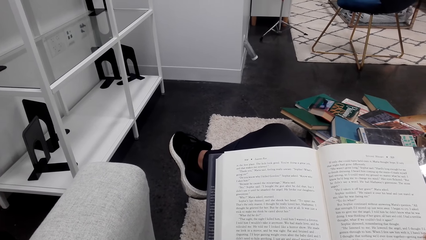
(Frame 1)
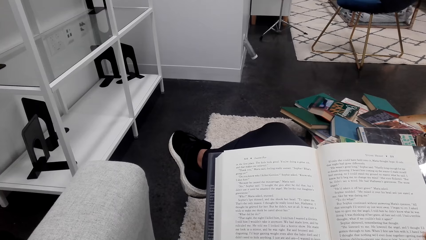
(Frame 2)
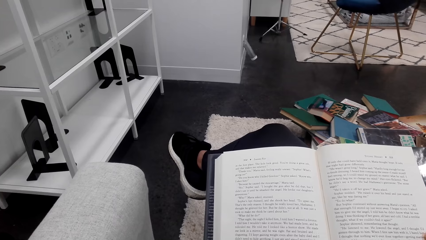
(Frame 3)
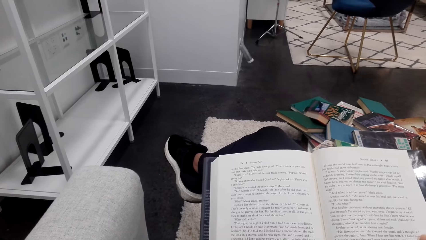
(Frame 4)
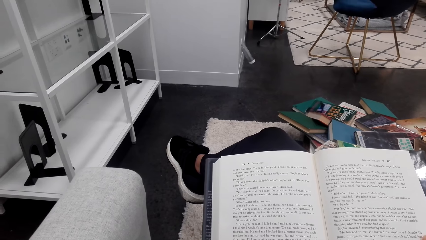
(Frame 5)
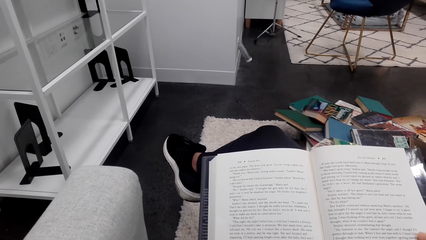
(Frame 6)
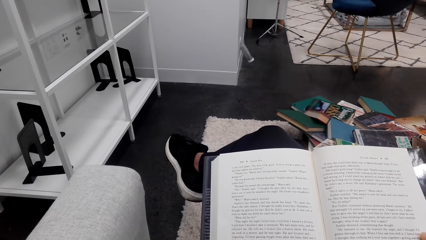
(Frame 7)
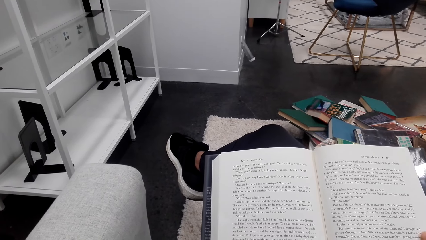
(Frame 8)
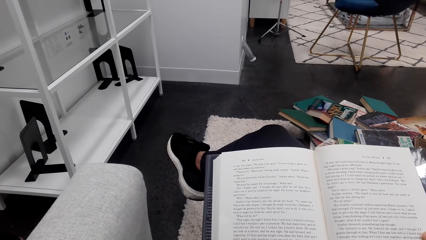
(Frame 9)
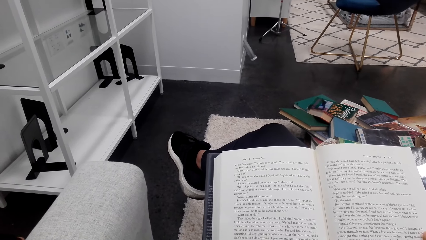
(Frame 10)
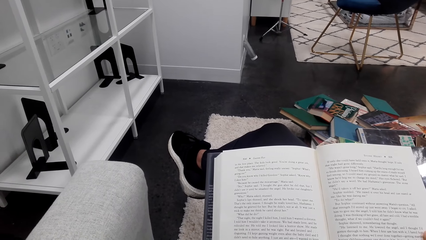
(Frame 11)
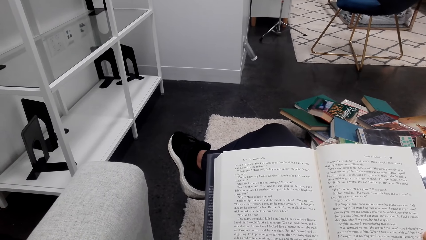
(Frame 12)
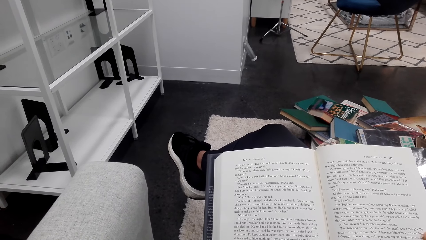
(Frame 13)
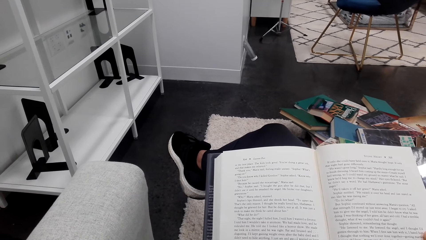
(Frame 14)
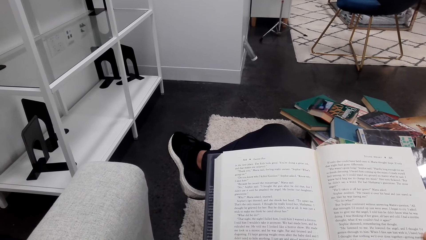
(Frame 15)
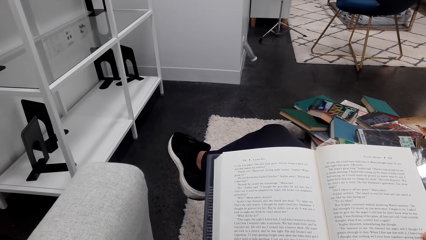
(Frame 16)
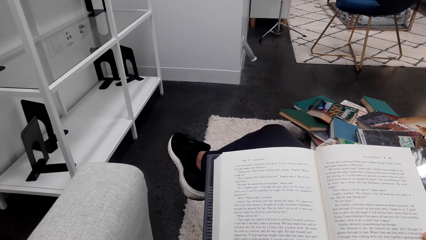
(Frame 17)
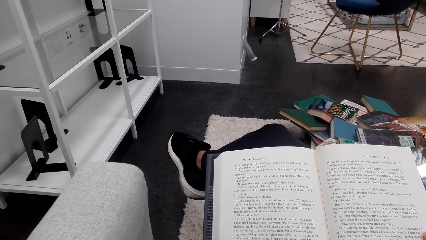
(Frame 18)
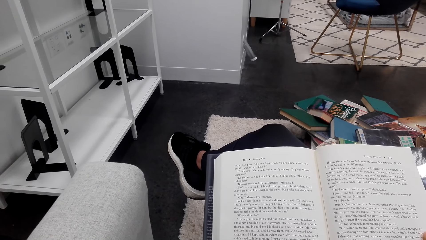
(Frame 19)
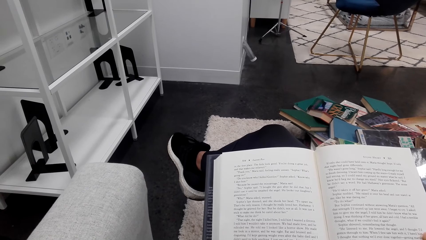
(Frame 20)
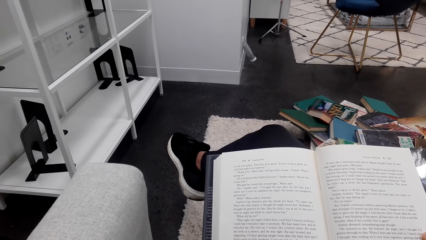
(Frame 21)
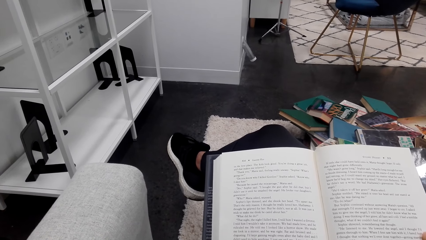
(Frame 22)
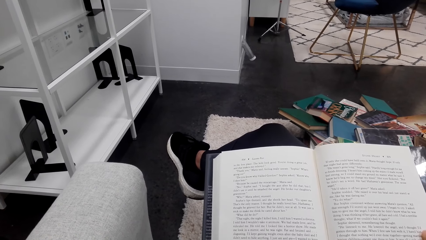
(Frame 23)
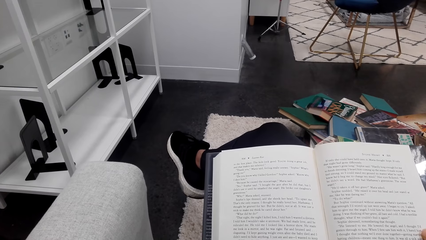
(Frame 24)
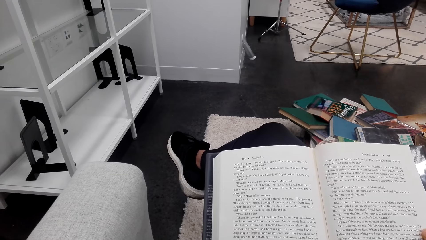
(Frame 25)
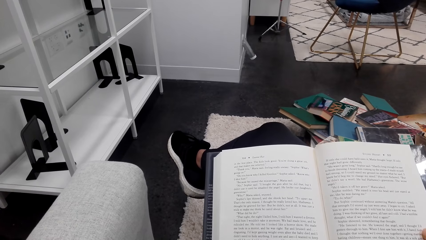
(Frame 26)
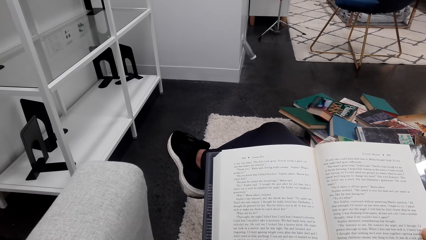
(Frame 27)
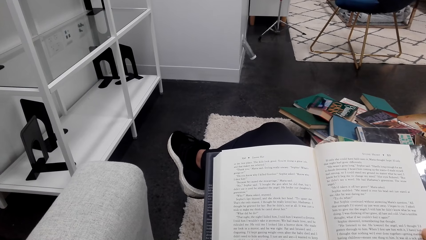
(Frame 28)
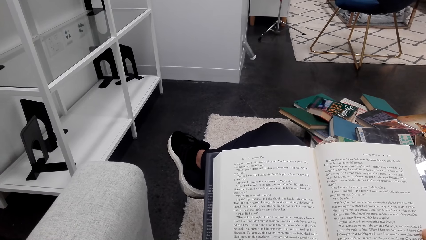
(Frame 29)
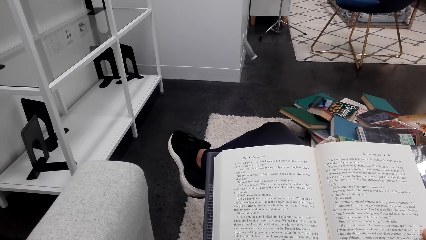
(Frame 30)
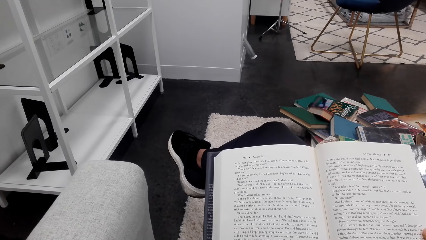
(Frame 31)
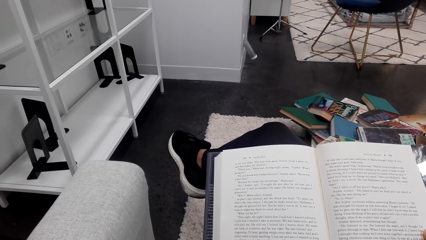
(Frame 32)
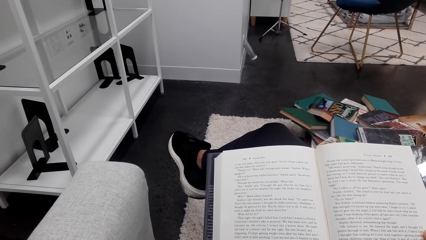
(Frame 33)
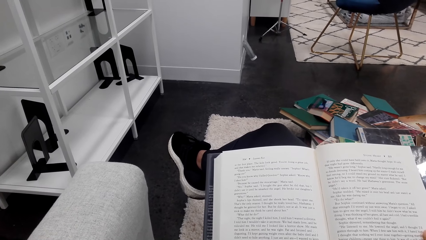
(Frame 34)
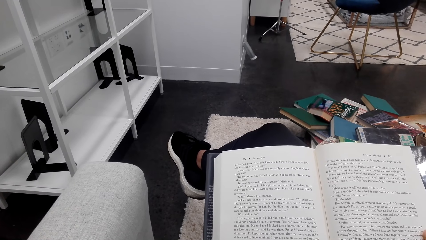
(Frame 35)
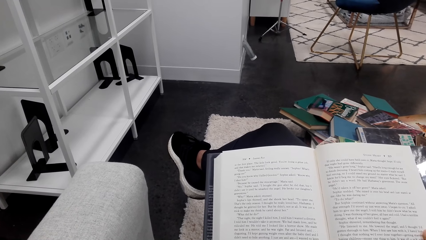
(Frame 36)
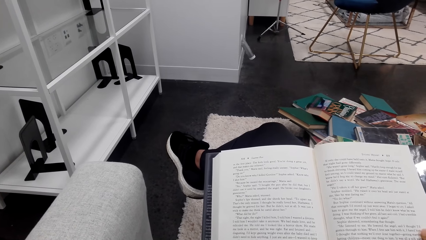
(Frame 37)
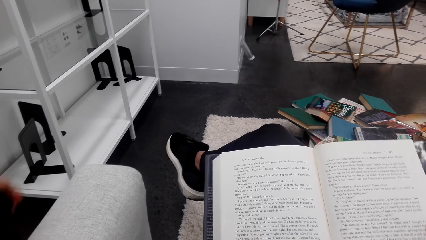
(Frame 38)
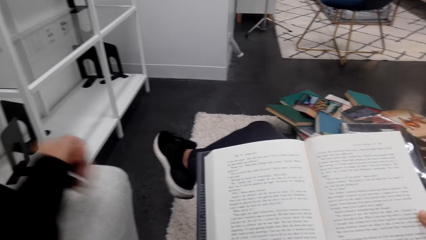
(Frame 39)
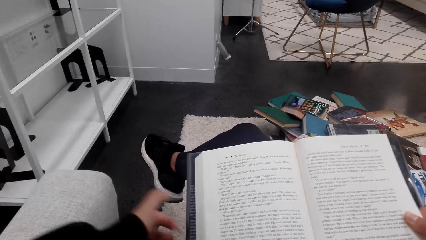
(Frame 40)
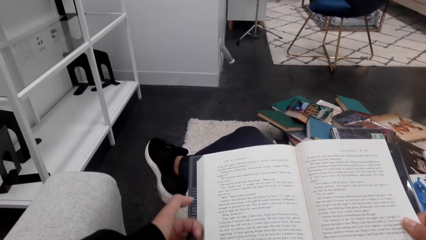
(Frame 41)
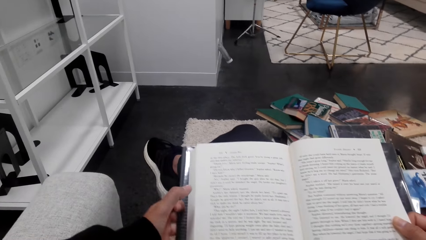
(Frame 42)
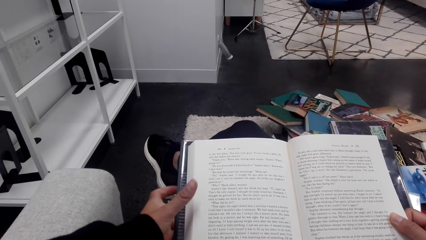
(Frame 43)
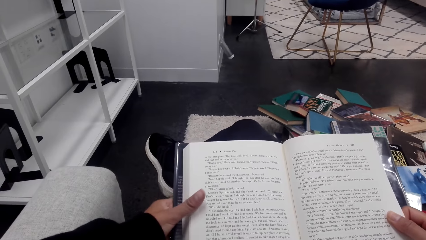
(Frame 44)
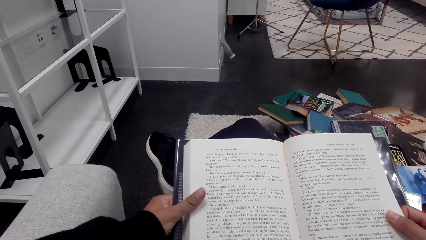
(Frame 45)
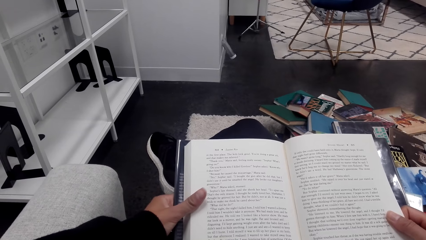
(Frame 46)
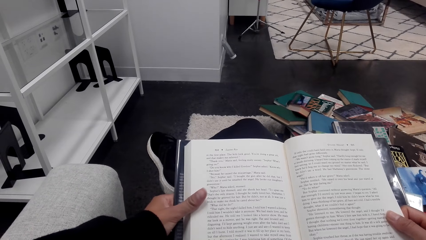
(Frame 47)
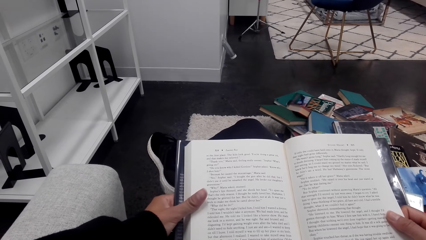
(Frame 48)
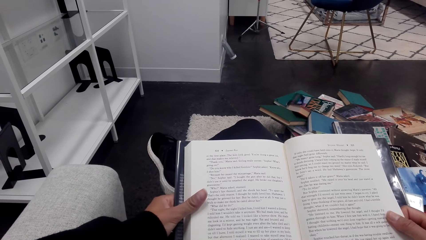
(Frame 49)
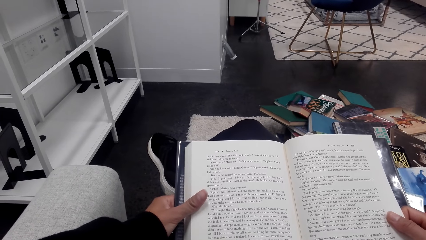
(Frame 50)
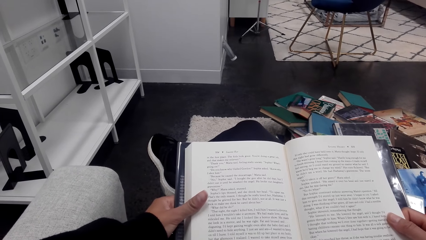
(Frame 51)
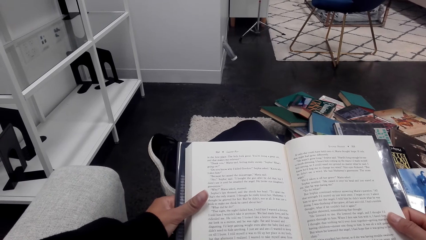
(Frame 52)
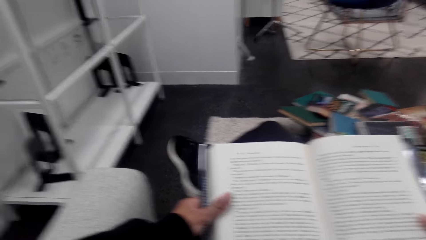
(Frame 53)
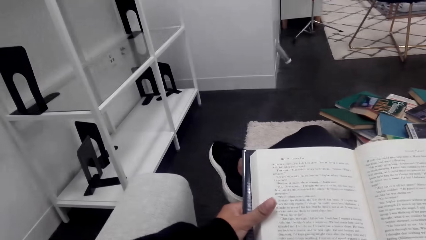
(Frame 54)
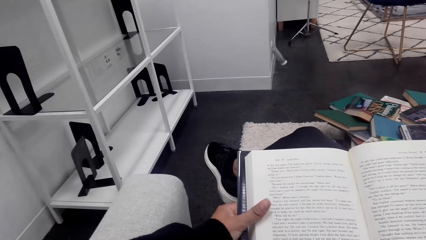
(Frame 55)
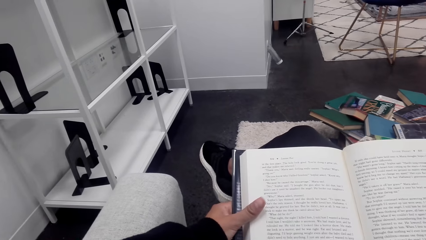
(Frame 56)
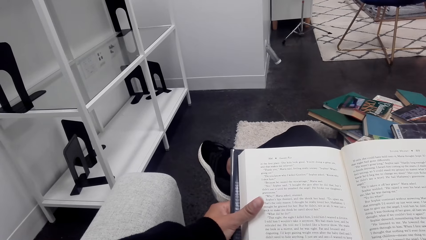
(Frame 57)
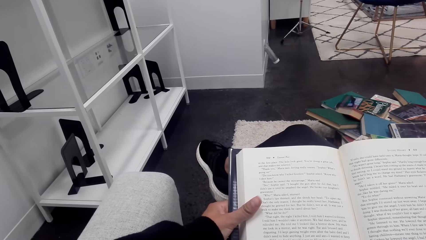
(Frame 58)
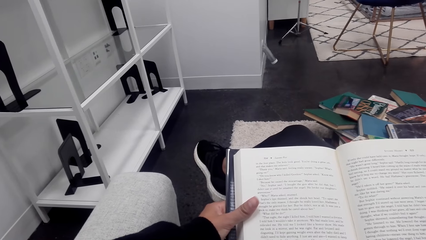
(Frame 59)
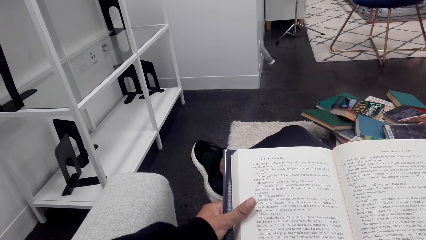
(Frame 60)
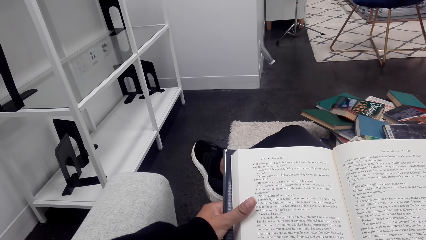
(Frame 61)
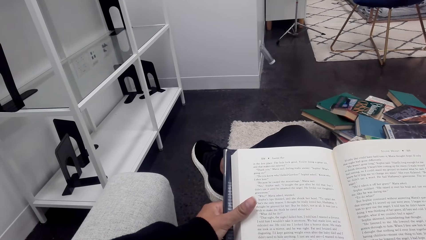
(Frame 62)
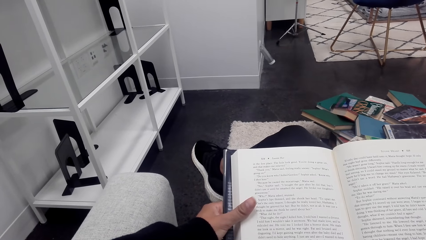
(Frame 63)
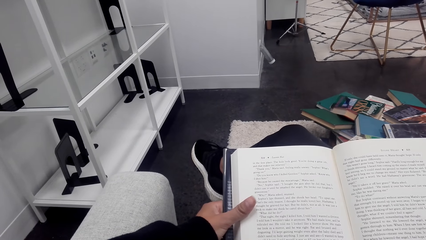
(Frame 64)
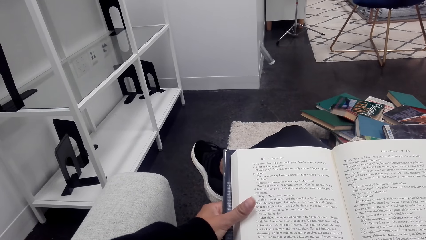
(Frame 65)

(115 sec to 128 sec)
The camera wearer reads a book.

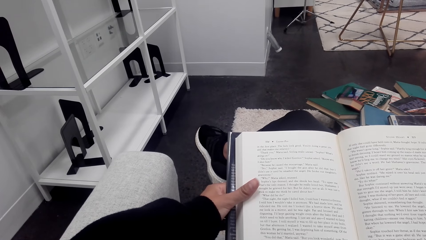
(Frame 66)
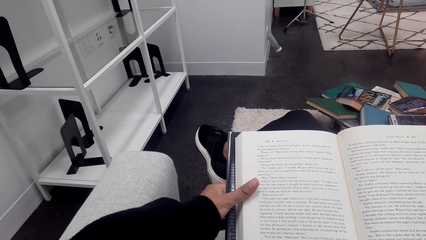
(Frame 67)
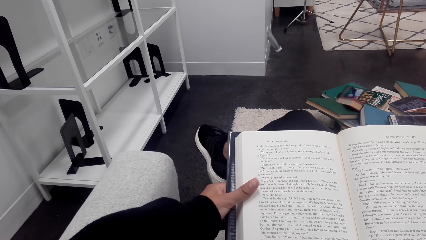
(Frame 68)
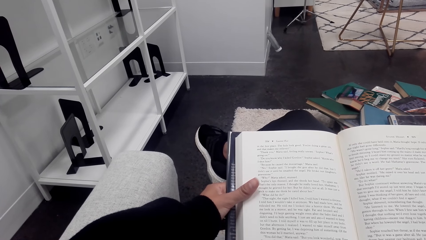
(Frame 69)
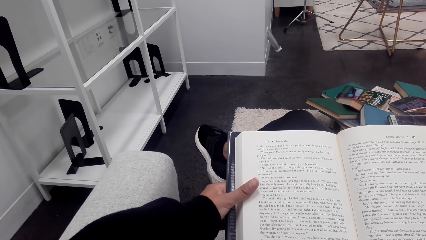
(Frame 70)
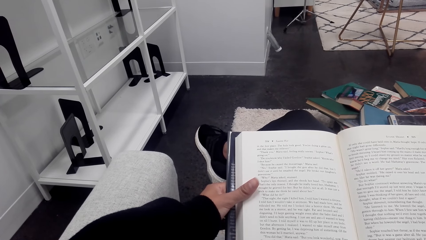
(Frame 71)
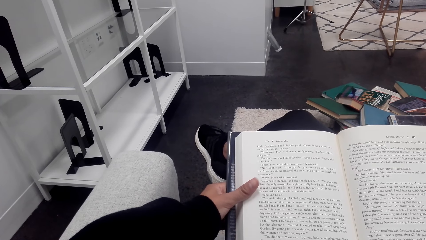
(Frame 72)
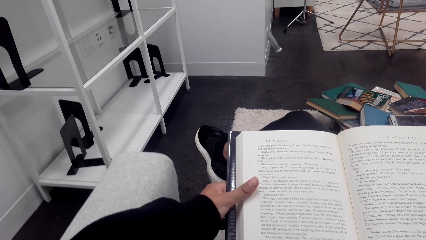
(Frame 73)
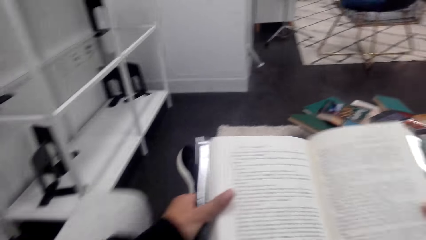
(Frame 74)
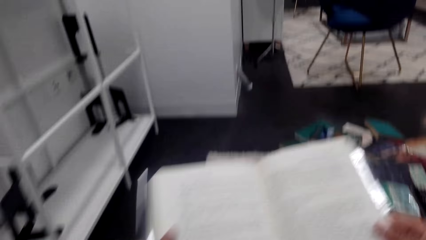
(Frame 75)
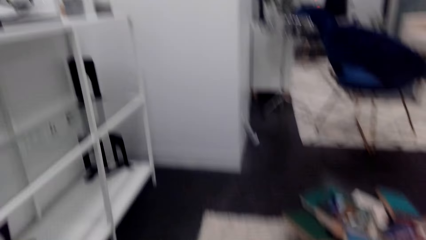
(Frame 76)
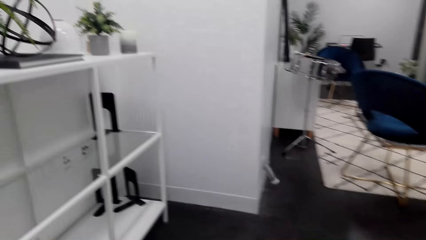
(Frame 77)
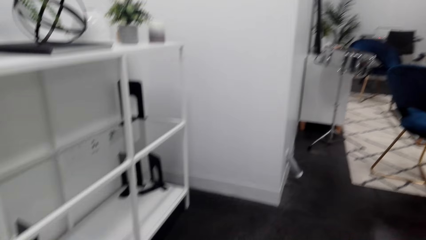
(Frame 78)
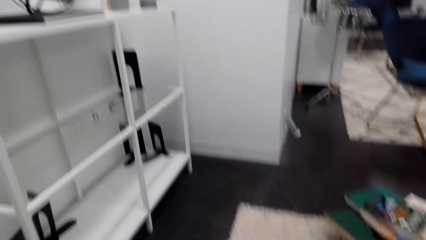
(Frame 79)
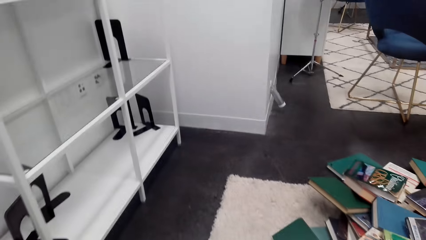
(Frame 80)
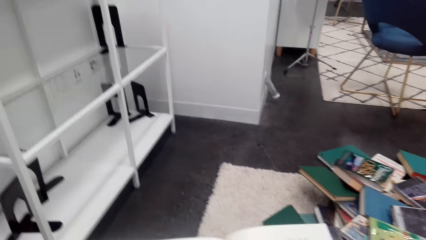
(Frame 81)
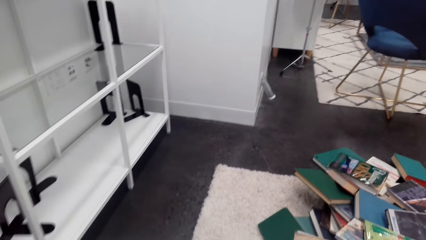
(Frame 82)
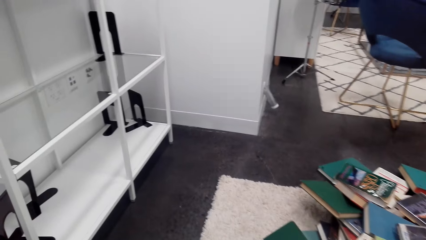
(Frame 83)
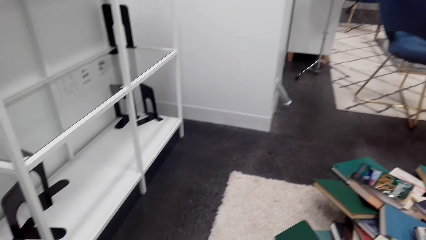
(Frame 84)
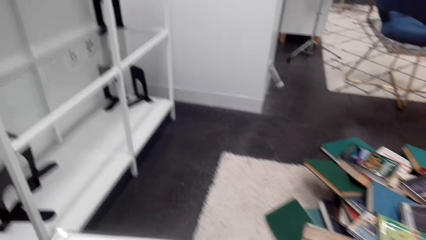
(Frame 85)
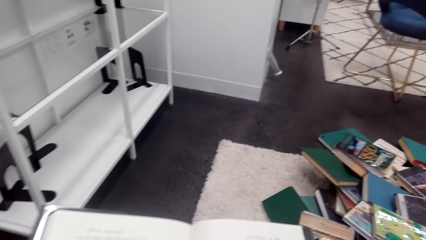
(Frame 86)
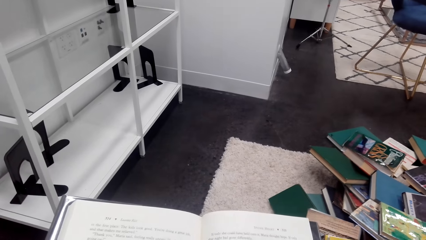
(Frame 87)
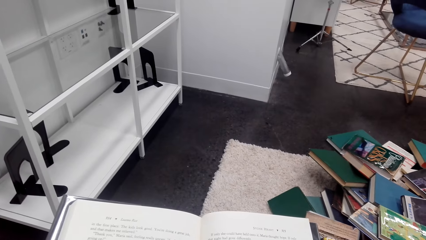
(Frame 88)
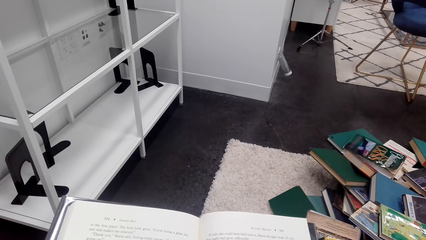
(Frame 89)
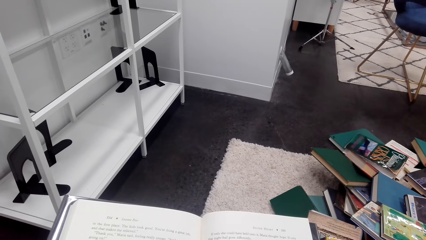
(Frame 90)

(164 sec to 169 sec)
The camera wearer straightens the legs.
